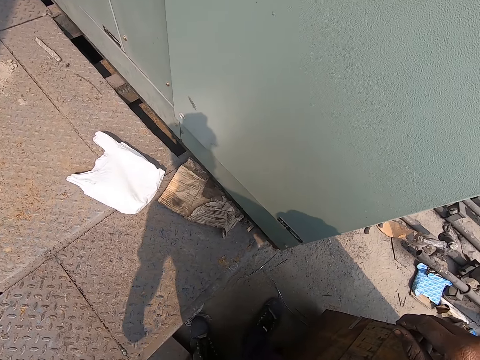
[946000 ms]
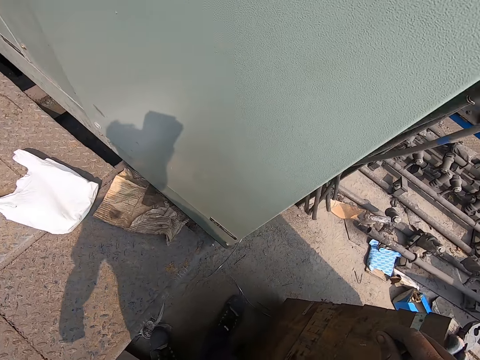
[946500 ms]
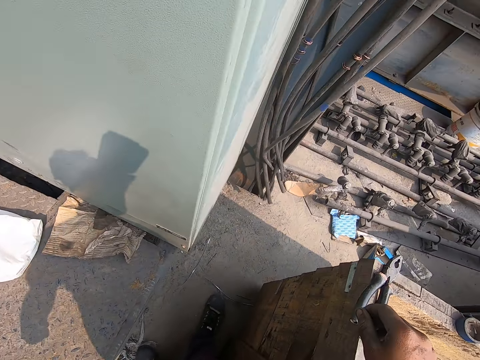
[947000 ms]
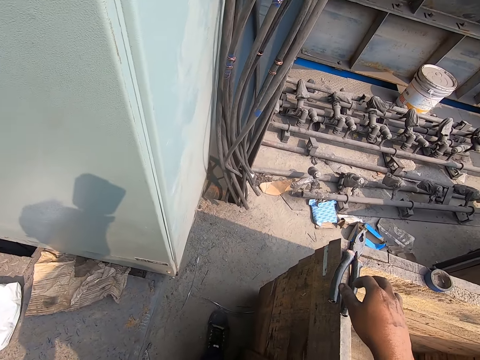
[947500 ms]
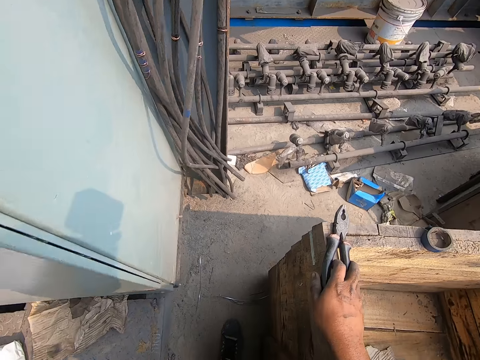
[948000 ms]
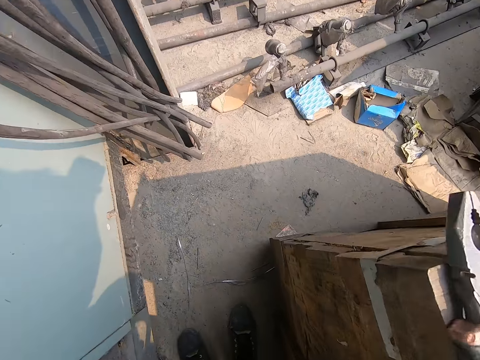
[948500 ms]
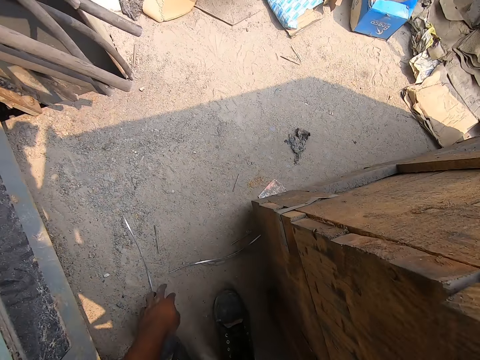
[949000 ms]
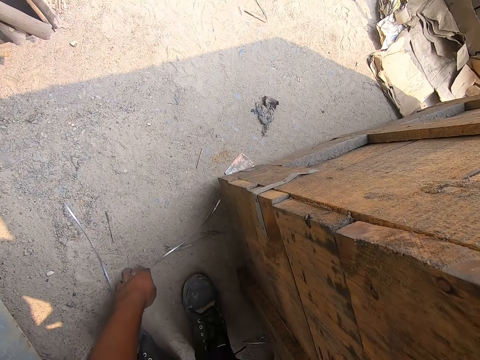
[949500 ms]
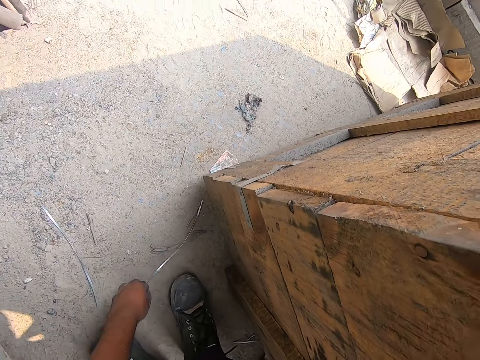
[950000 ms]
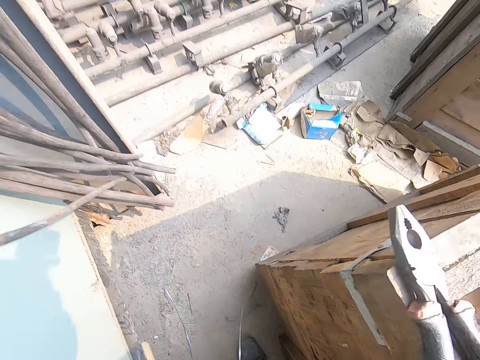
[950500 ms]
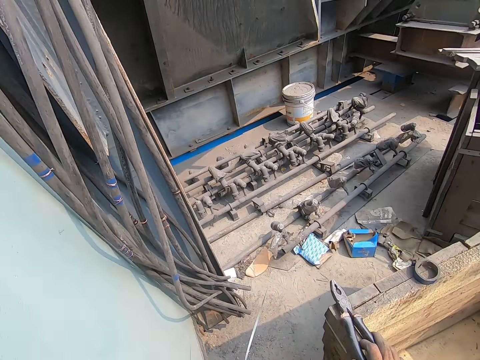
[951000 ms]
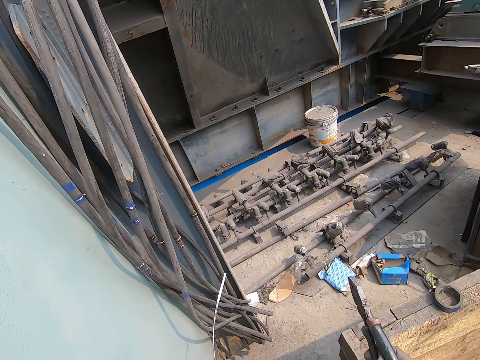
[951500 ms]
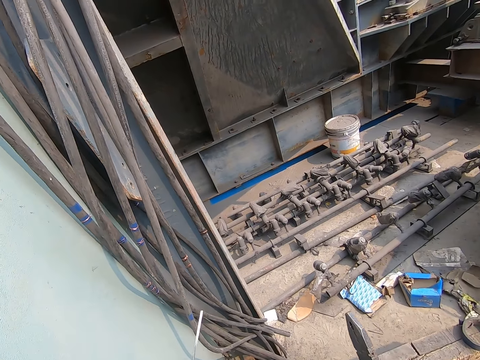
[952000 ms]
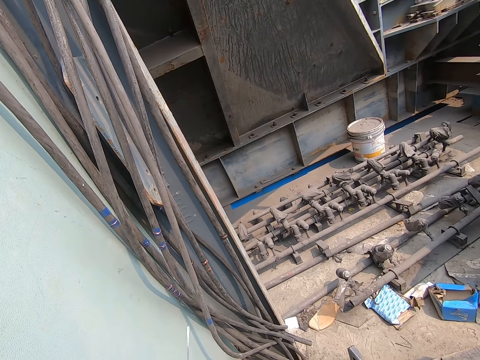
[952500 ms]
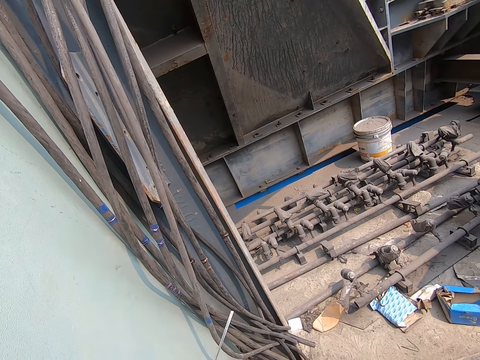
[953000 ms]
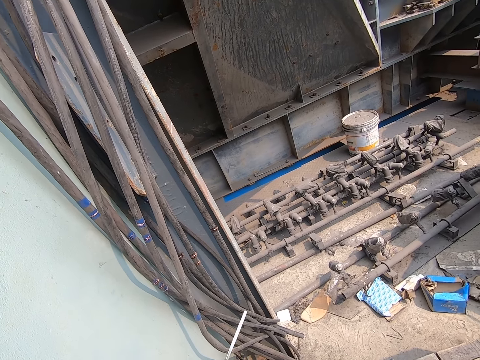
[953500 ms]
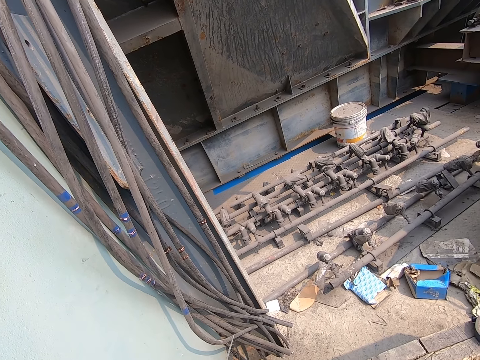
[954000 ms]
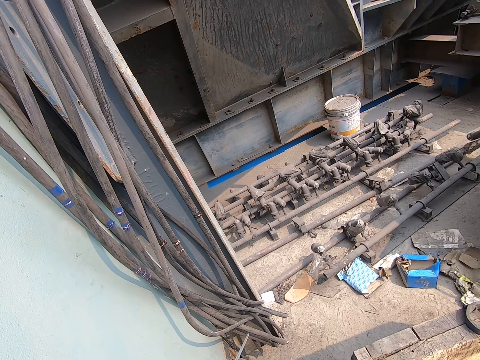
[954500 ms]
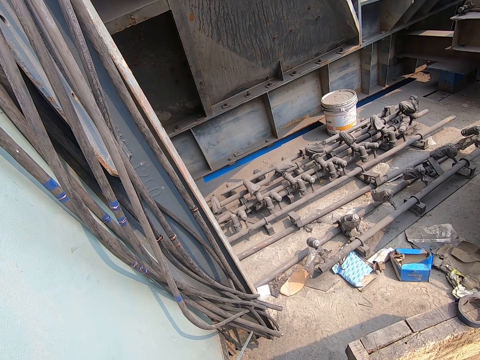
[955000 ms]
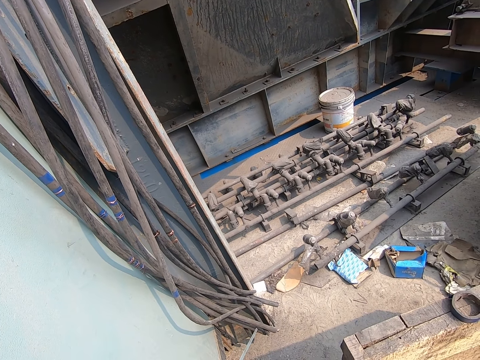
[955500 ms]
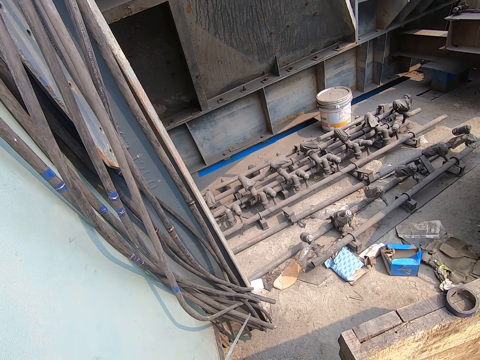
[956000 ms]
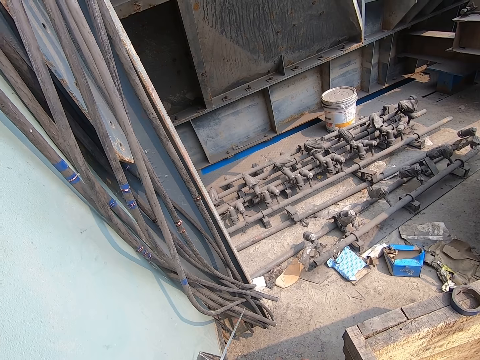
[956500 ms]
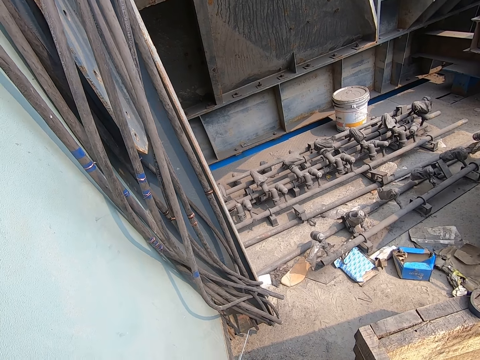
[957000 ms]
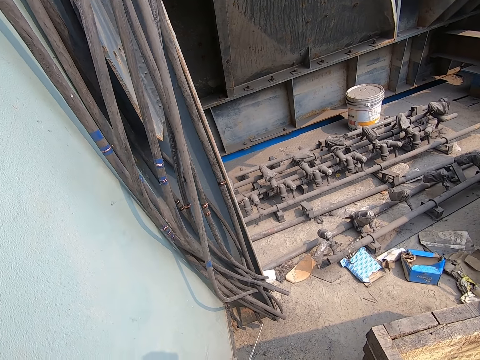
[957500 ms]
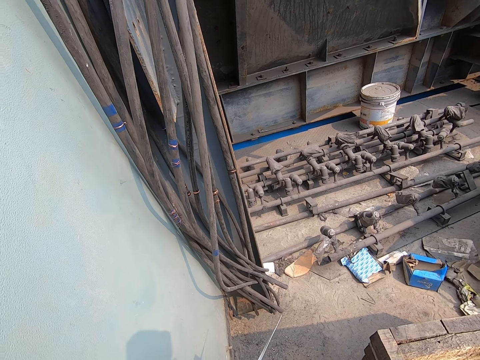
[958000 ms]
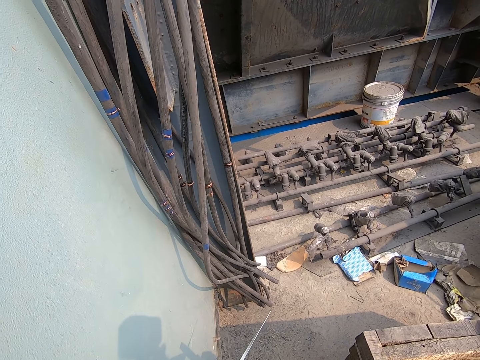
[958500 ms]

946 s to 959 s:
The camera wearer holds the plier on the wooden crate with his right hand. He picks up an aluminium wire from the ground with his left hand. He looks around the workshop. He cuts the aluminium wire with the plier in his right hand.

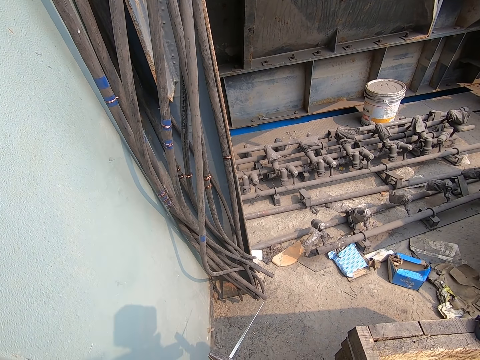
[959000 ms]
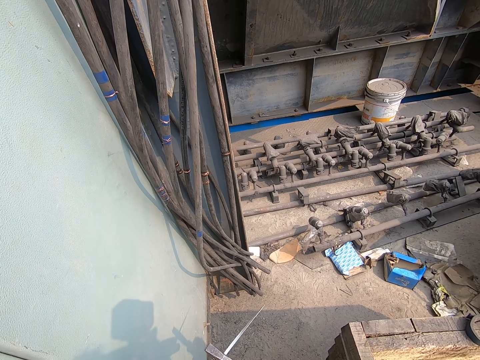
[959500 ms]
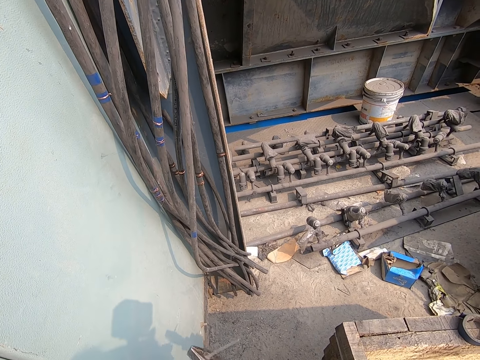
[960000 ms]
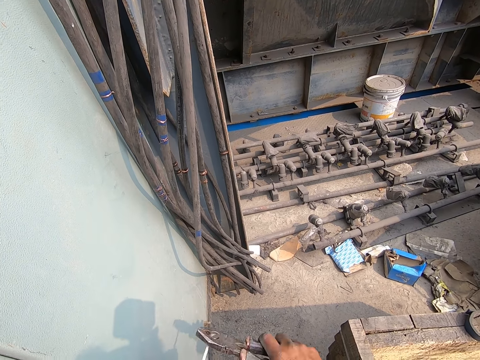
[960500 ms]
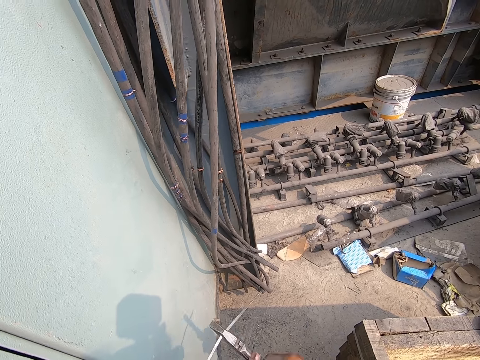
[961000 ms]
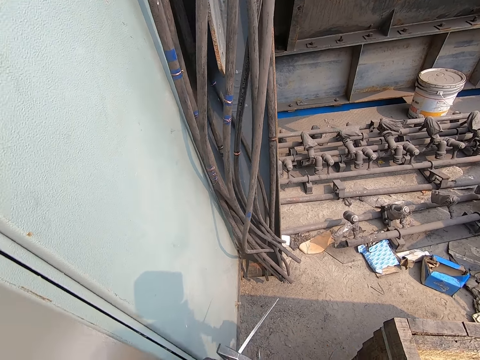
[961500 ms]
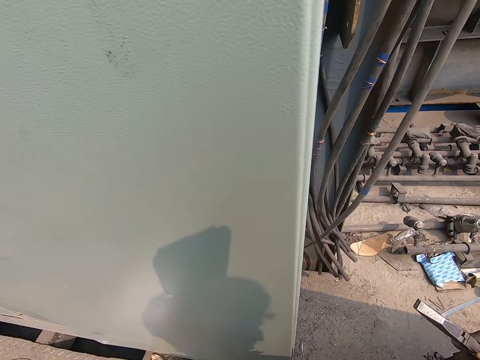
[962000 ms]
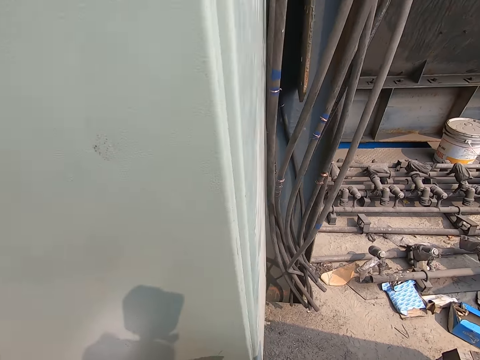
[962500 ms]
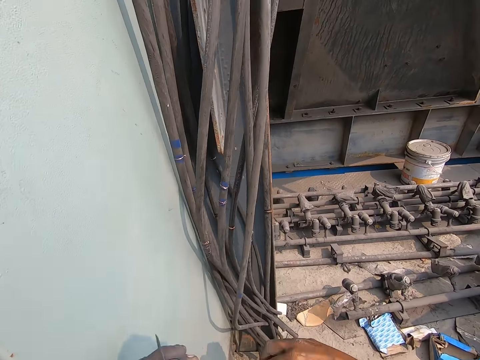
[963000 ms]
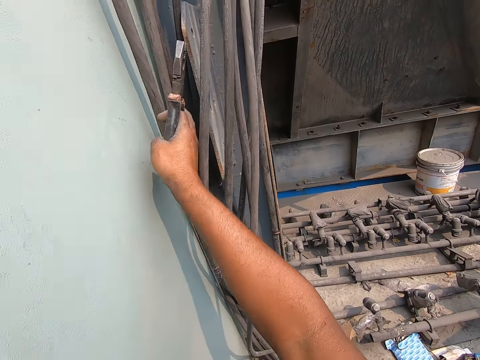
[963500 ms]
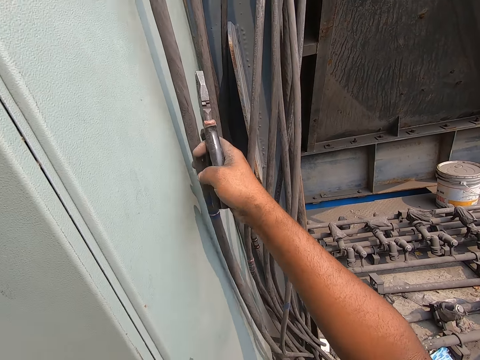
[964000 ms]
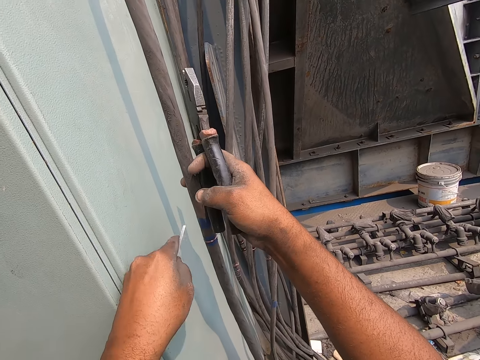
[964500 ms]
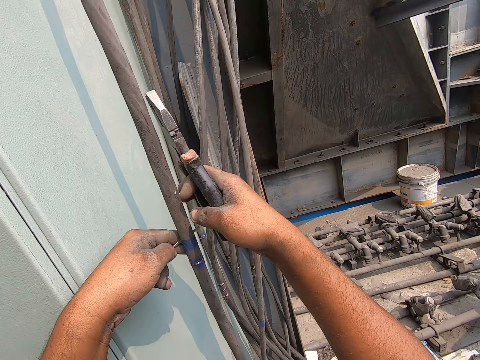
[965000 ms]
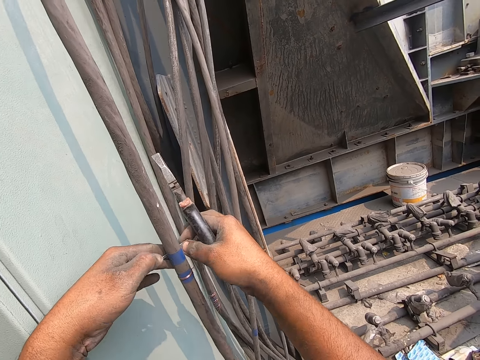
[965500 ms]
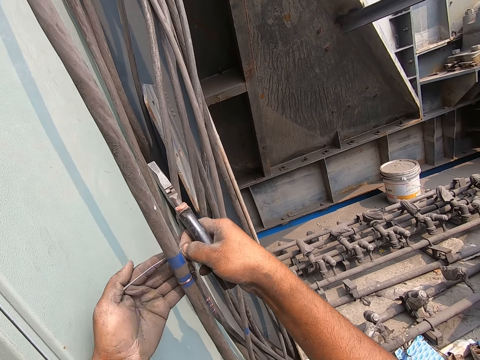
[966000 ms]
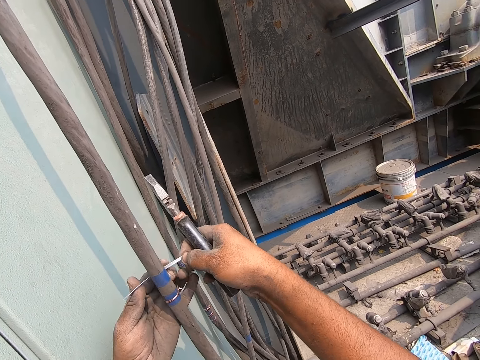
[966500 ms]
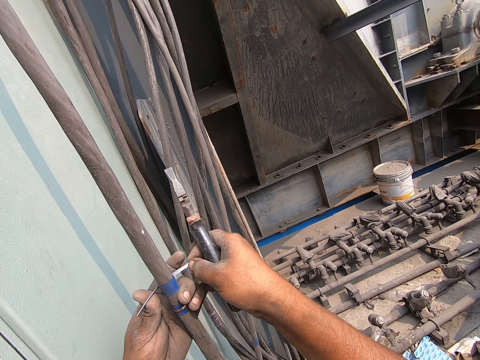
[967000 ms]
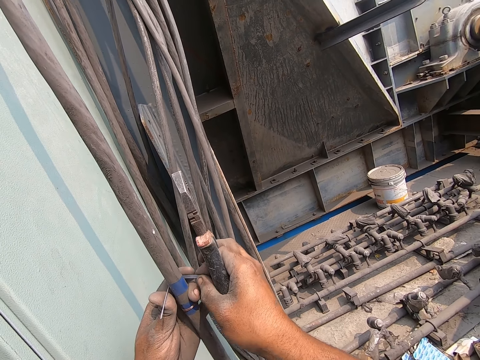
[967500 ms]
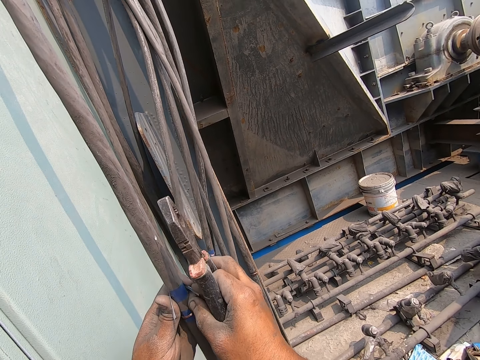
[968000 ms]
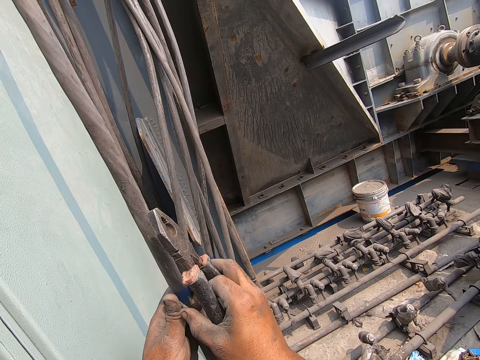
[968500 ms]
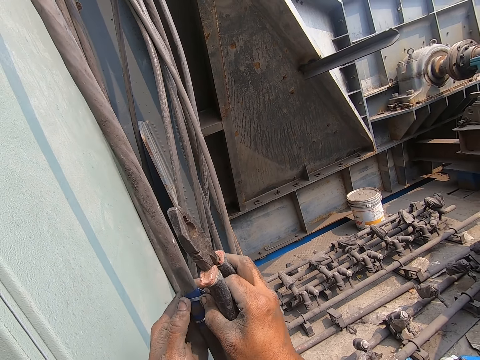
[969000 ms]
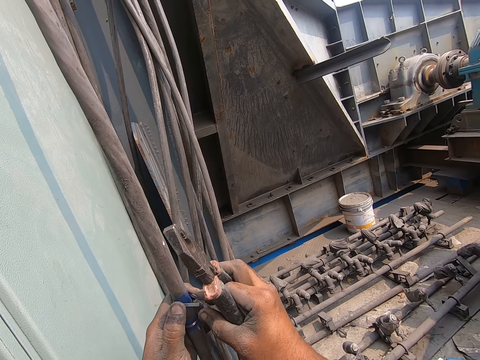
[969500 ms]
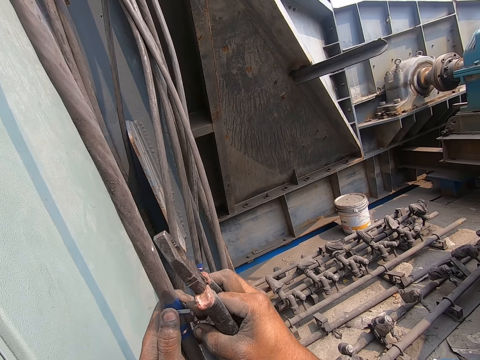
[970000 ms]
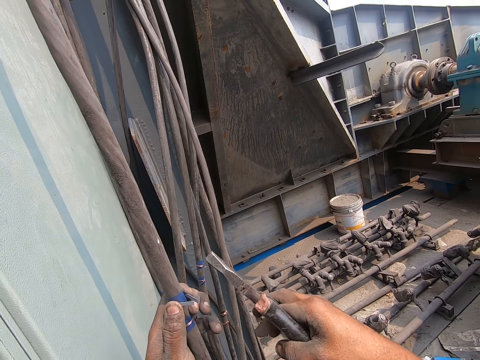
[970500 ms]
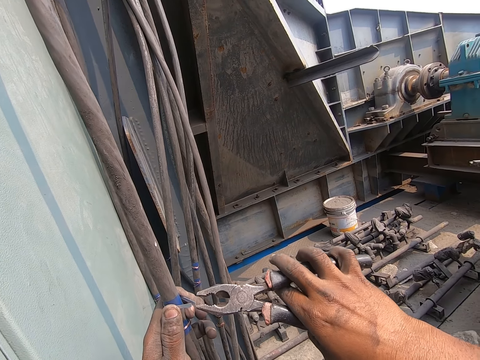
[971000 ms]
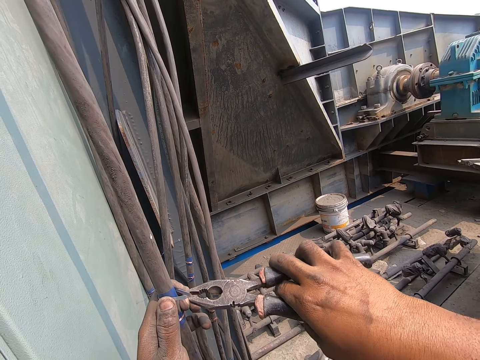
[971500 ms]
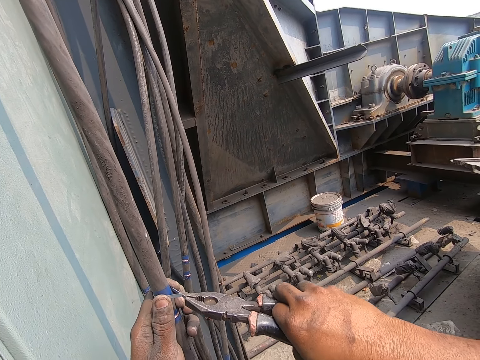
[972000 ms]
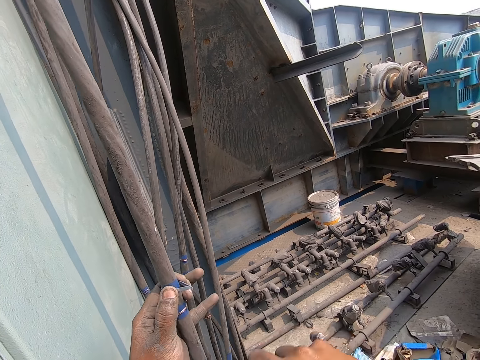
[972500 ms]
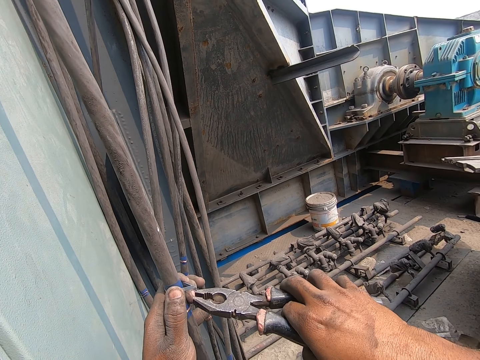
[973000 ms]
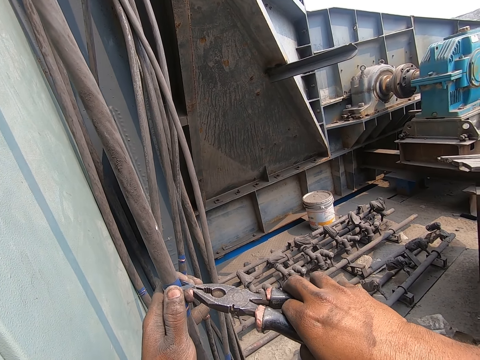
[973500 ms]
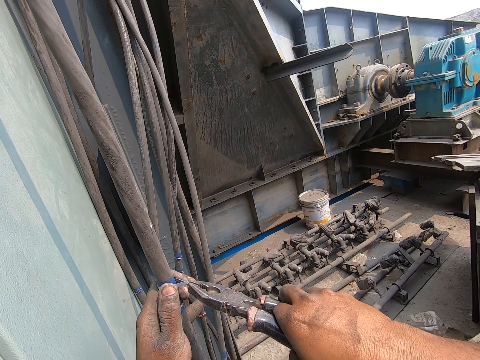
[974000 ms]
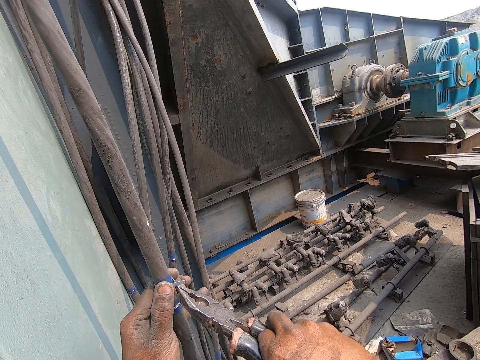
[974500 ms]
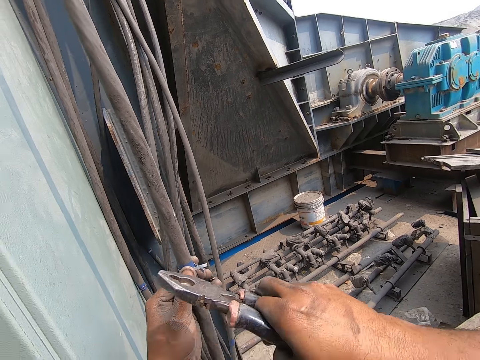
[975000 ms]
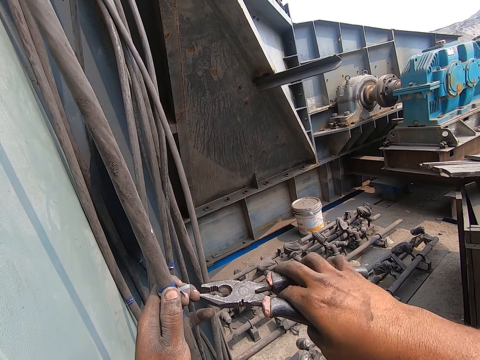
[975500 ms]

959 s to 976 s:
The camera wearer cuts the wire. He drops the aluminium wire in his left hand on the metal stand. He holds a fuse box cable with his right hand. He holds the cable with a wire. He ties the aluminium wire in his hands on the fuse box cable. He tightens the aluminium wires on the cable with the plier in his right hand.
